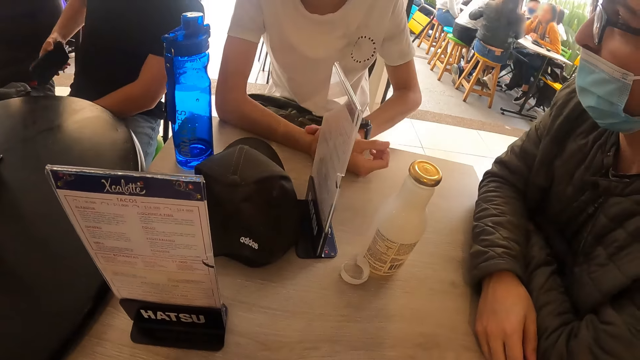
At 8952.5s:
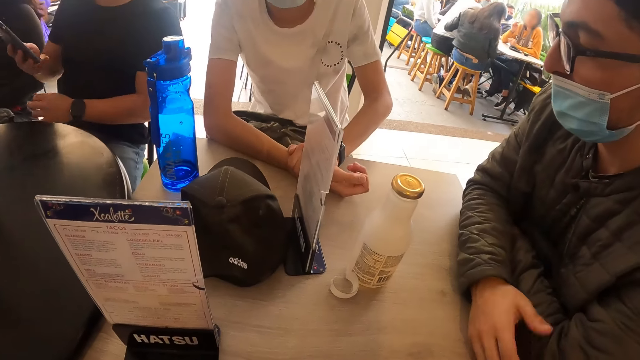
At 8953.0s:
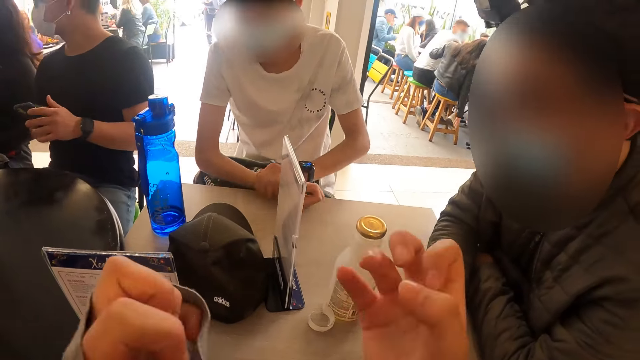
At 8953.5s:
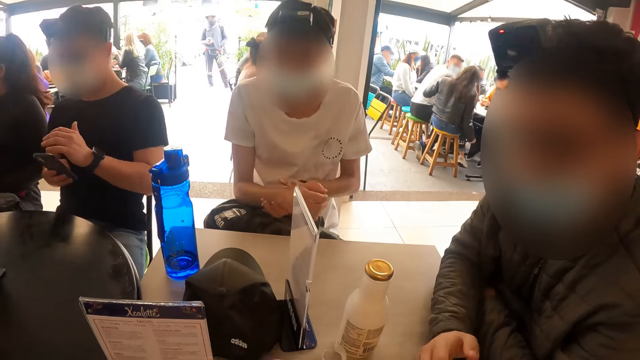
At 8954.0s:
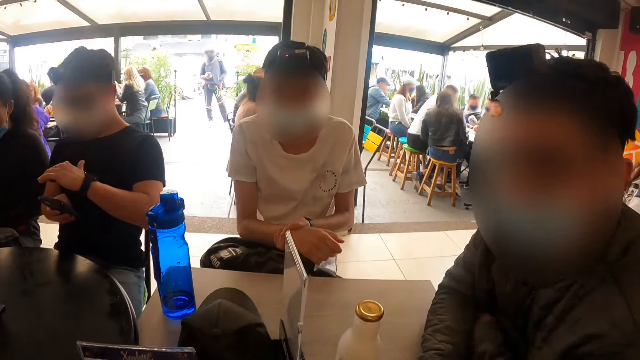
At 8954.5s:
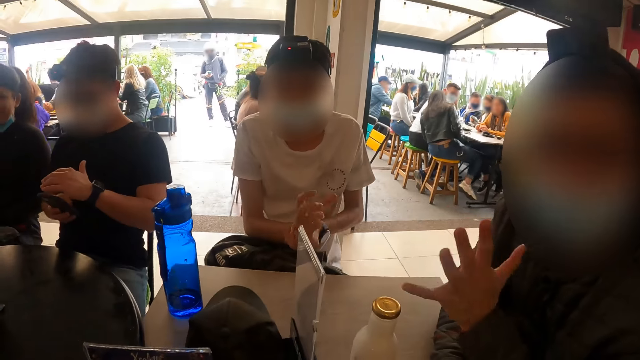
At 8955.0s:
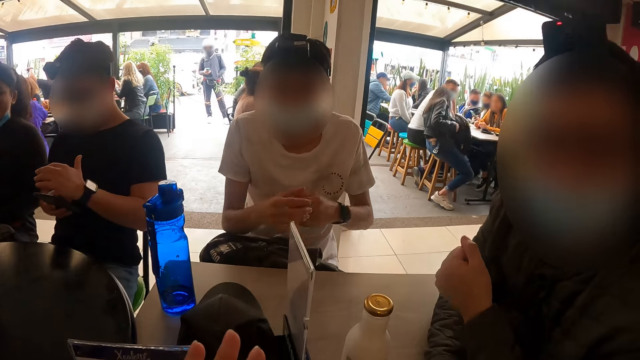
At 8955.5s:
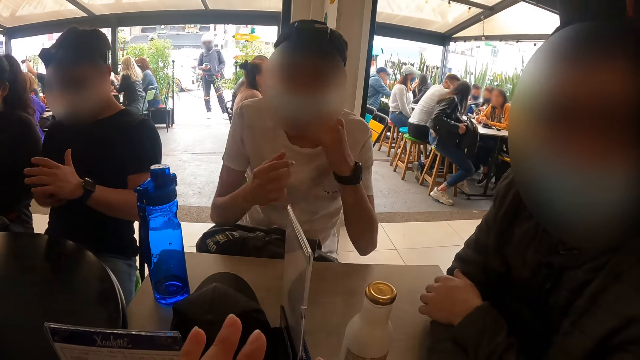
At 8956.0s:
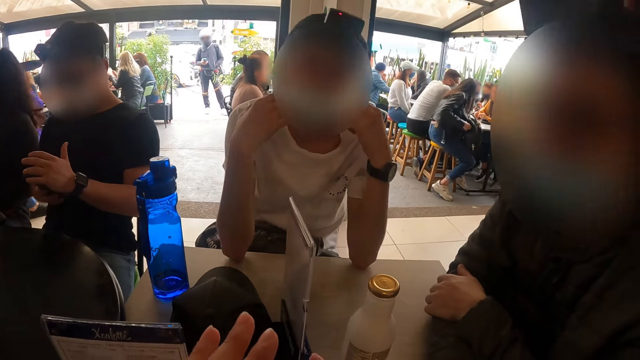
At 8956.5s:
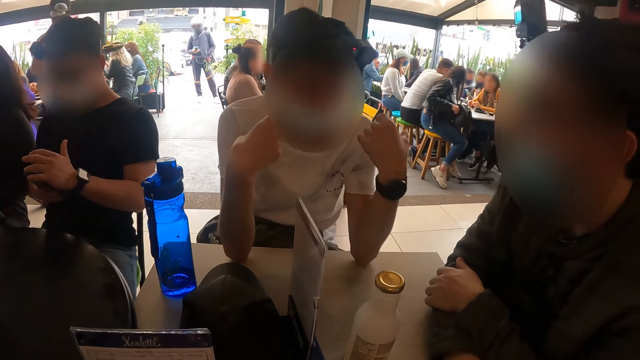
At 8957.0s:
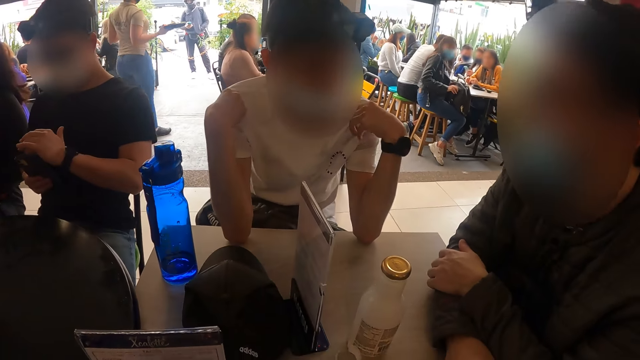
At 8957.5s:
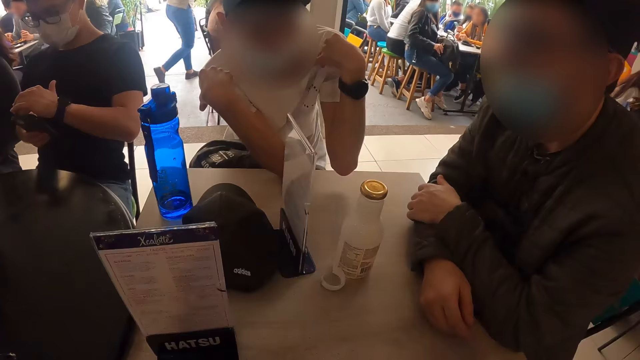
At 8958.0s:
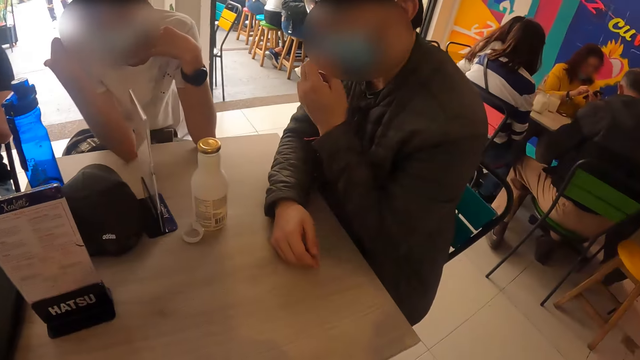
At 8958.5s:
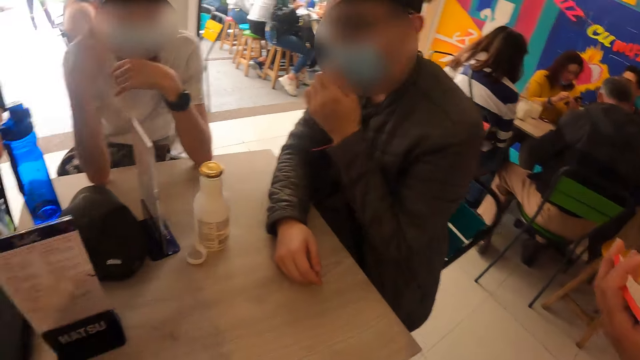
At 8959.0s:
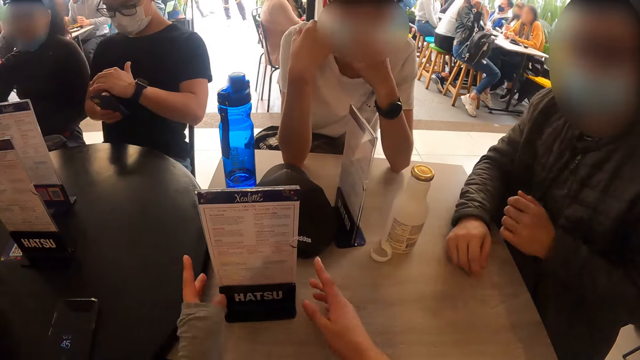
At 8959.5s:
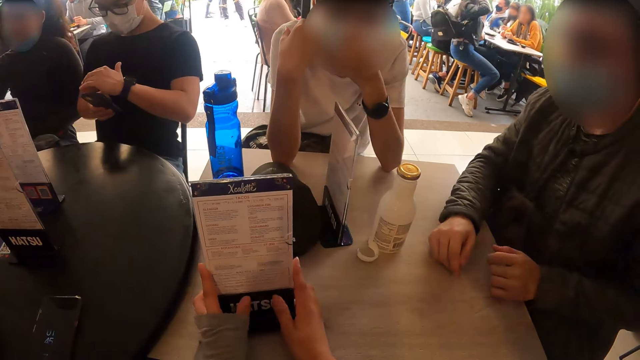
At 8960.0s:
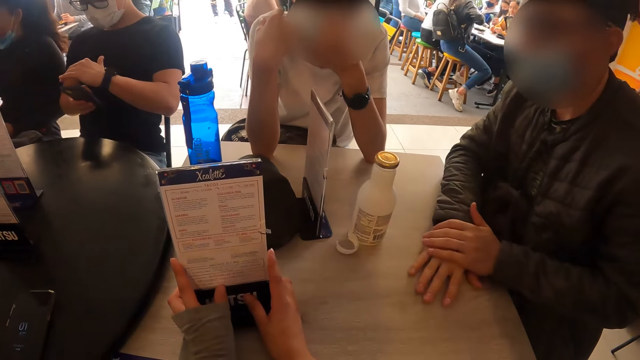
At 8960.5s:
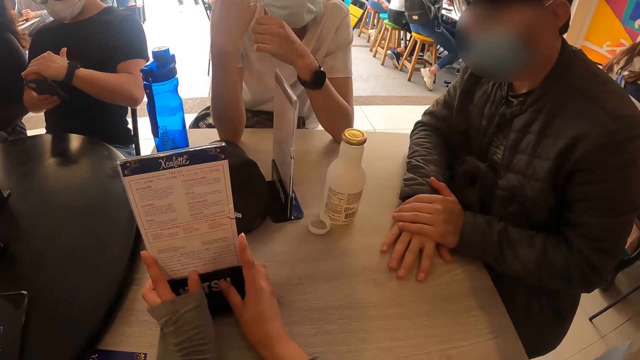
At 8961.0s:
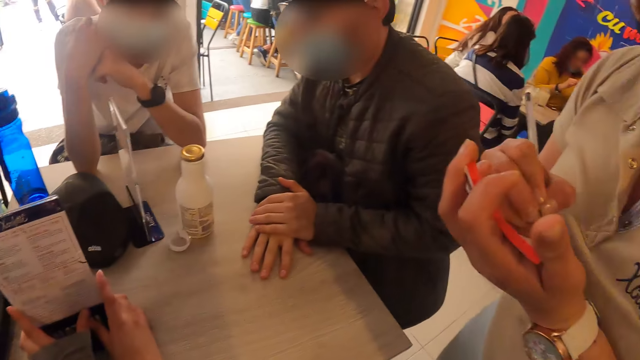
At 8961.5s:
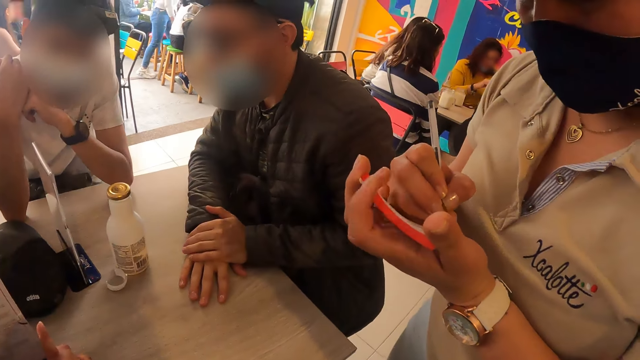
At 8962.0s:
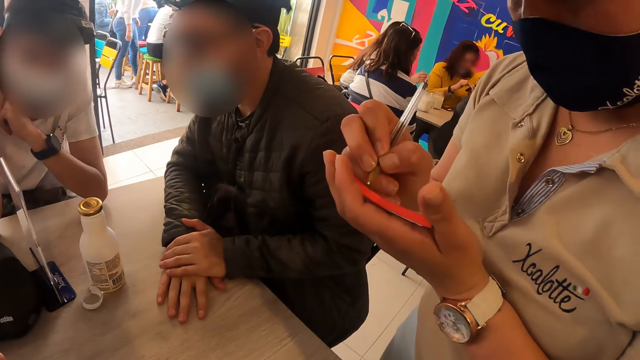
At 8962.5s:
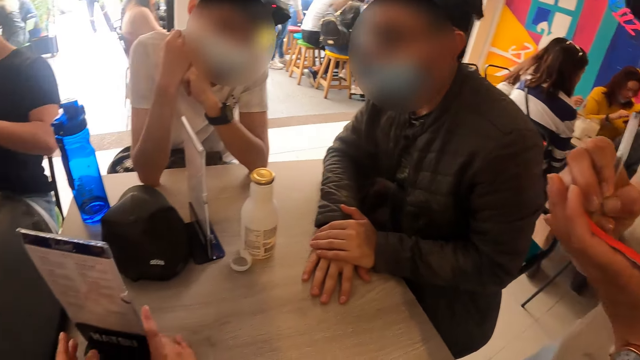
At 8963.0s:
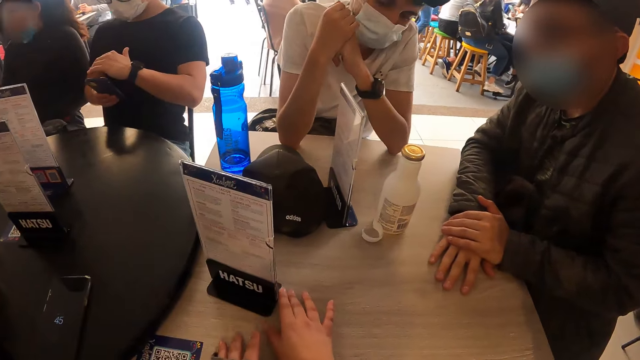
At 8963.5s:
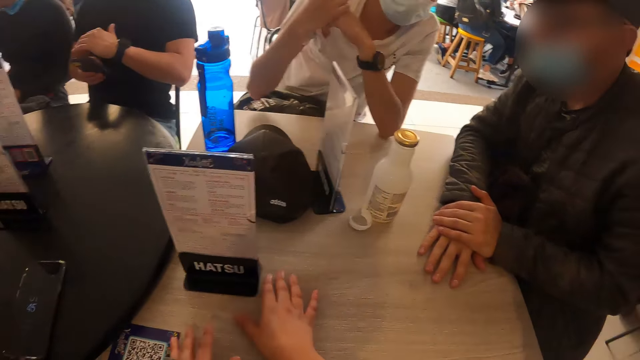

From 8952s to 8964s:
A man operates the phone with his right hand. The camera wearer makes a hand gesture. Another man touches his nose mask with his left hand. A third man scratches his nose with his left hand. The camera wearer adjusts the menu on the table with his hands. He picks up the menu. A waitress writes down orders in a jotter with a biro in her right hand. The waitress interacts with the camera wearer, the second man, and the third man.

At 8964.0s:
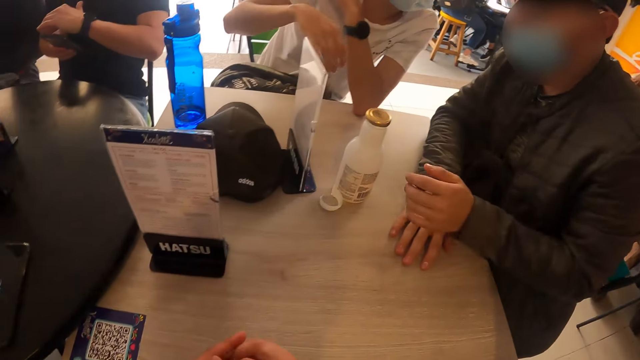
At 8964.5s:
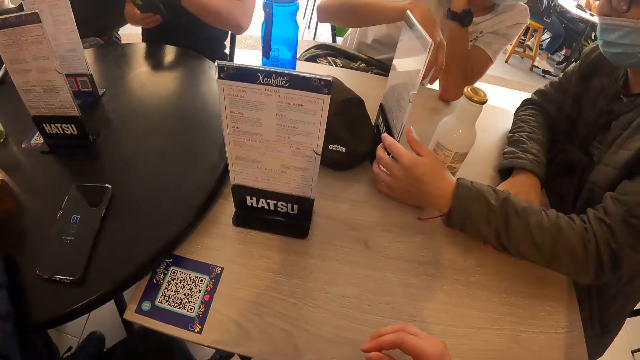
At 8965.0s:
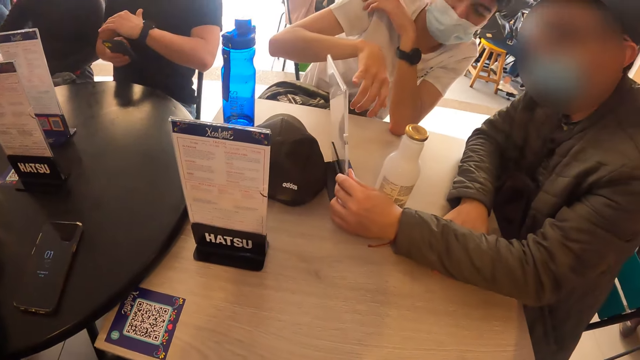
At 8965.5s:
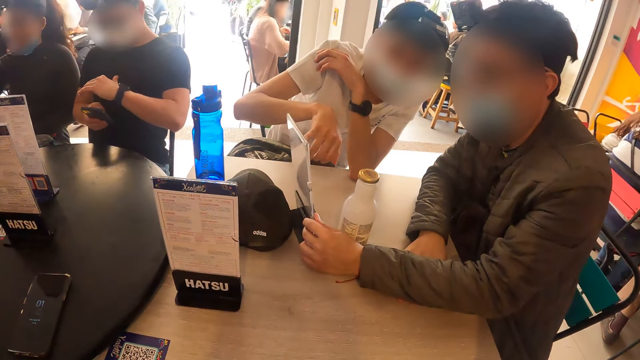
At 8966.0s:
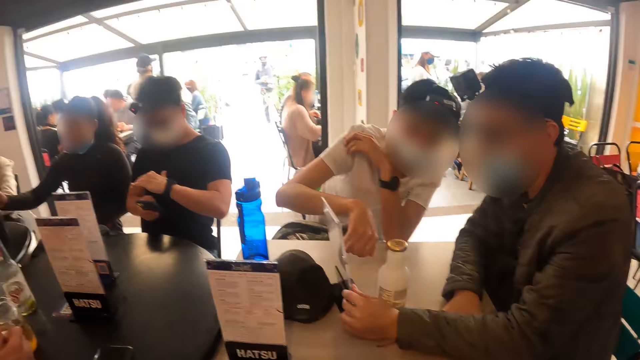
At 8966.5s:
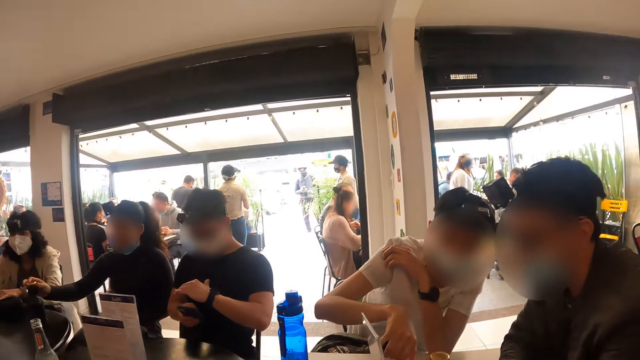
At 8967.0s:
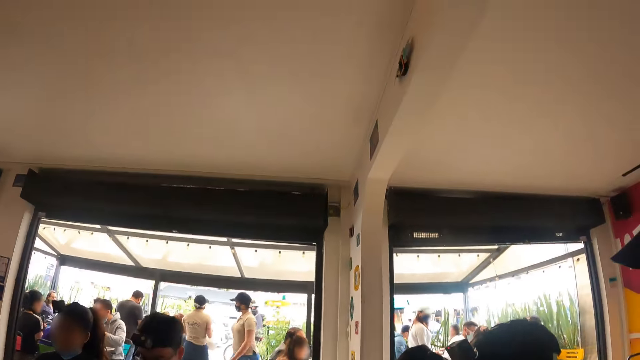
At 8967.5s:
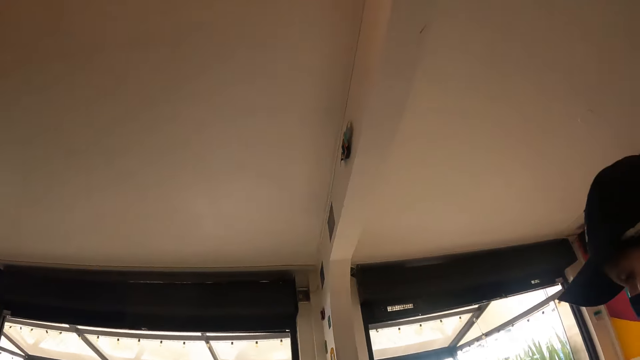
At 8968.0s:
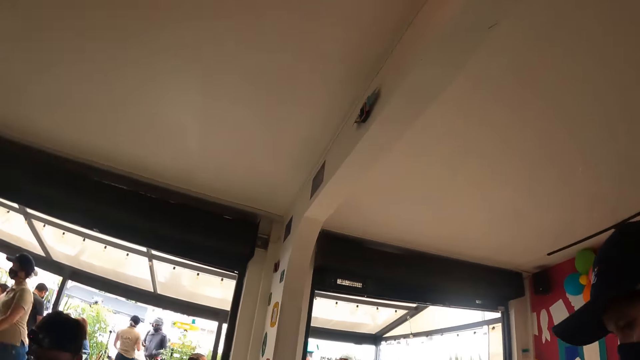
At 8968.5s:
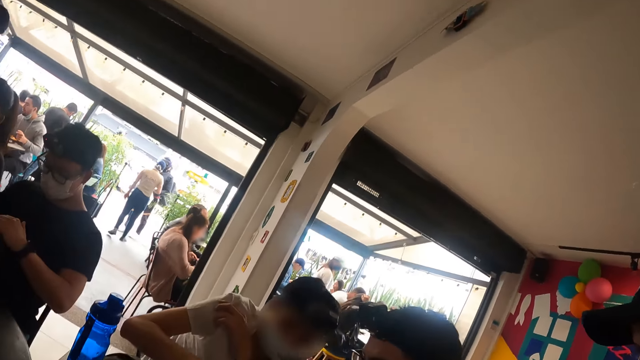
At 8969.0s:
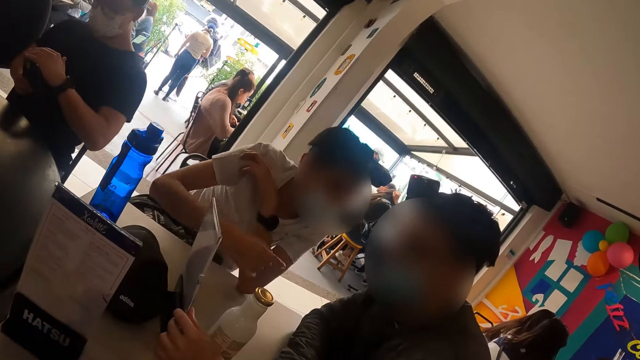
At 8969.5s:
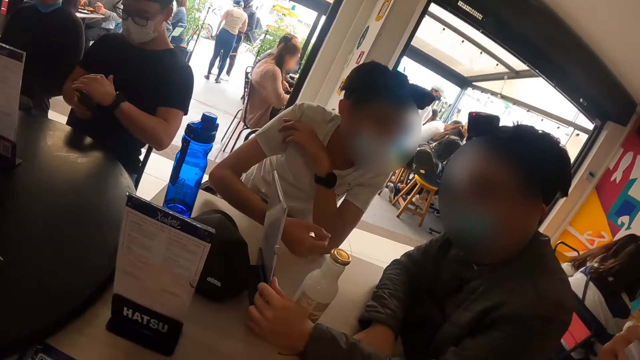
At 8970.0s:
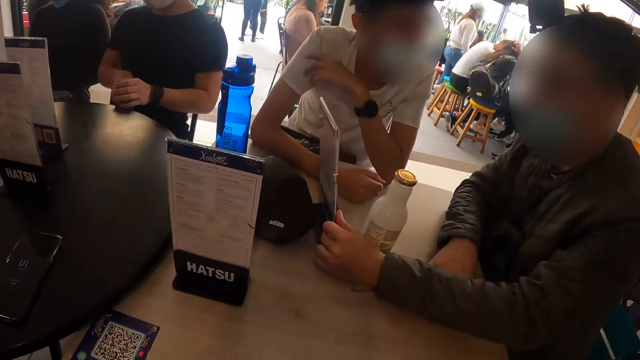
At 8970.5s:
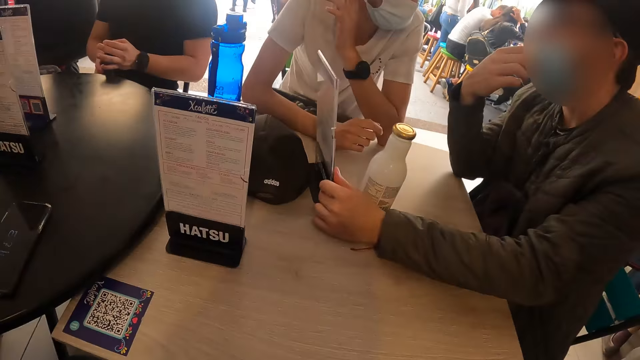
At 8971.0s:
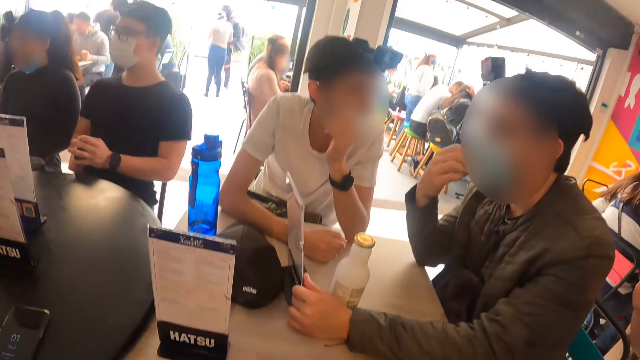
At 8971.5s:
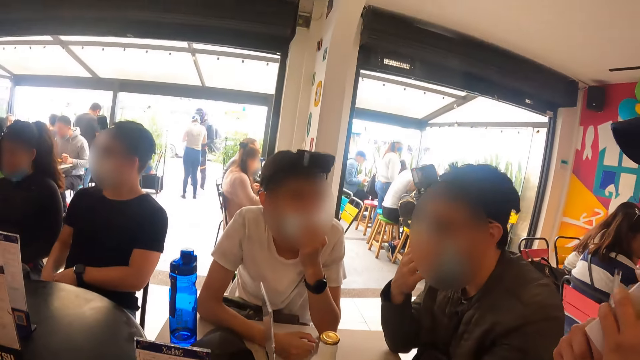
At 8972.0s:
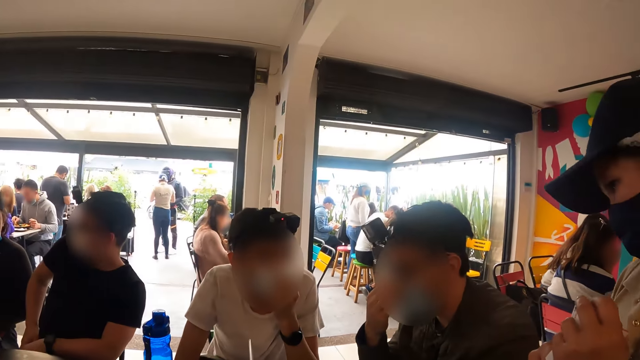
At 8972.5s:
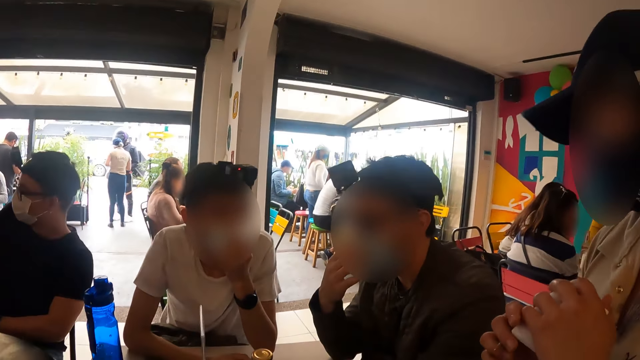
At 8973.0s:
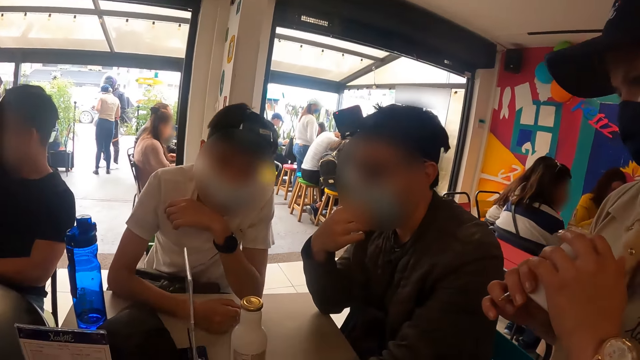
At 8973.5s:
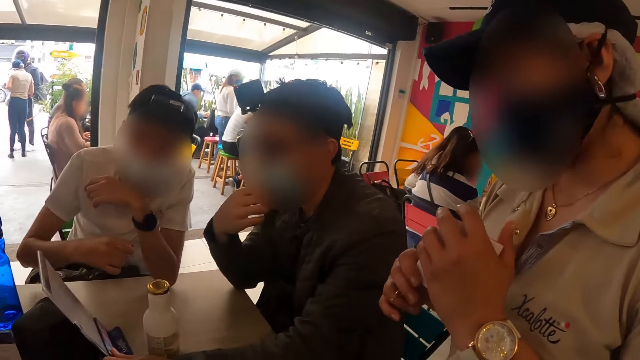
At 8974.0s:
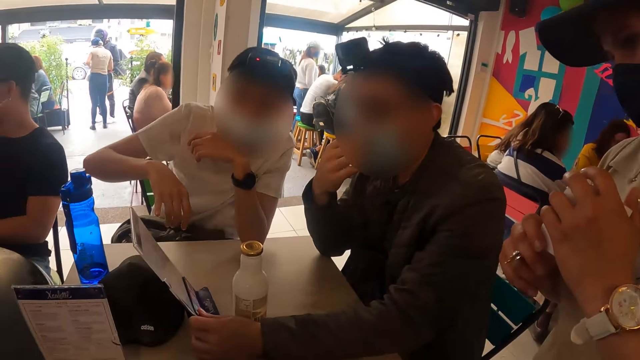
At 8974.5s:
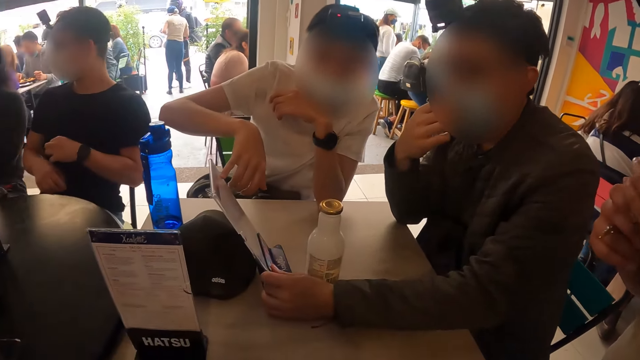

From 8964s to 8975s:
A man adjusts the menu on the table with his left hand. Another man checks the menu in the first man's left hand on the table. The first man holds the menu. A woman removes her right hand from a drink bottle on the table. The second man interacts with the first man and a waitress. The first man touches his nose mask with his right hand. The second man converses with the waitress.
